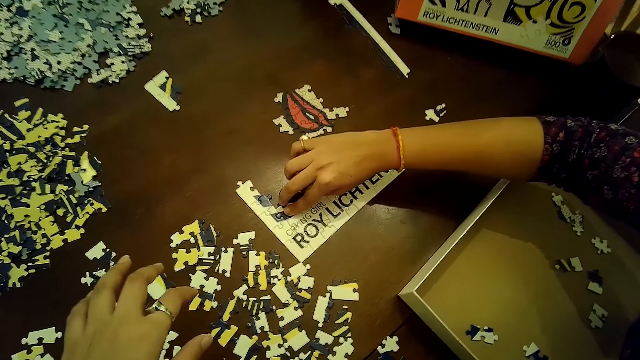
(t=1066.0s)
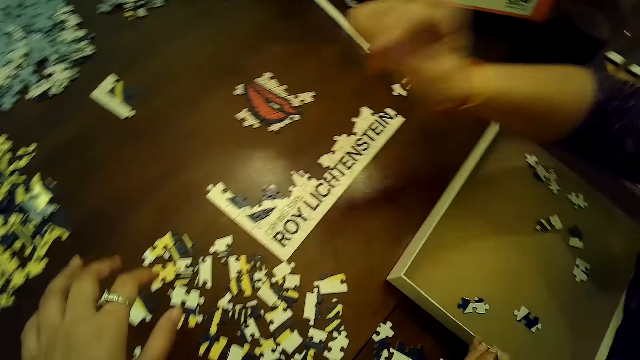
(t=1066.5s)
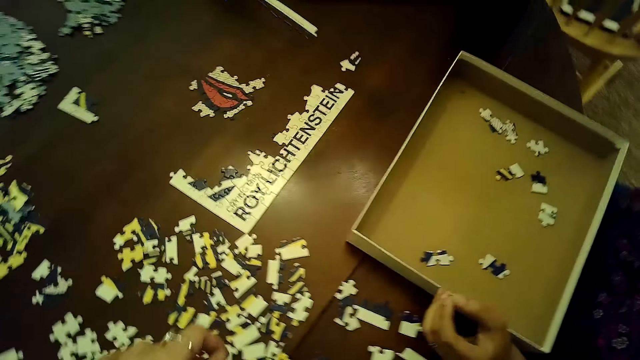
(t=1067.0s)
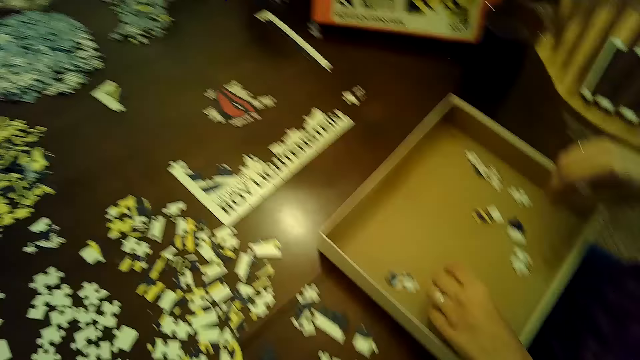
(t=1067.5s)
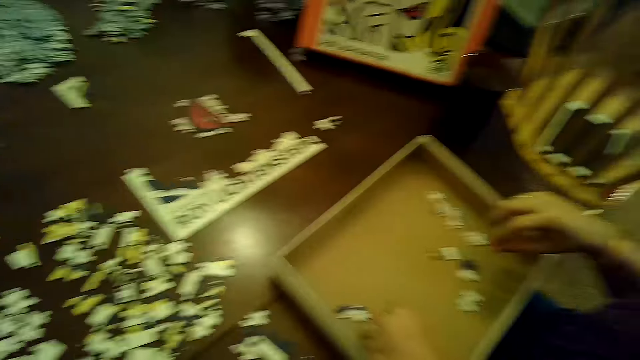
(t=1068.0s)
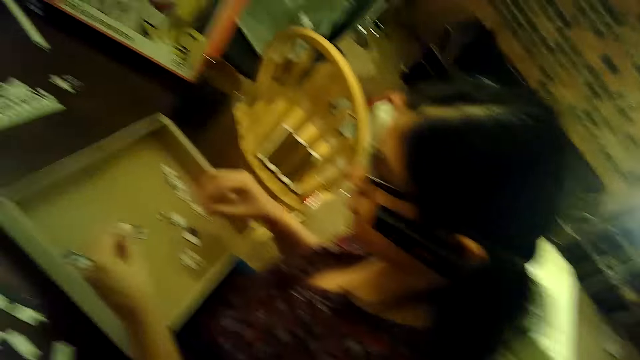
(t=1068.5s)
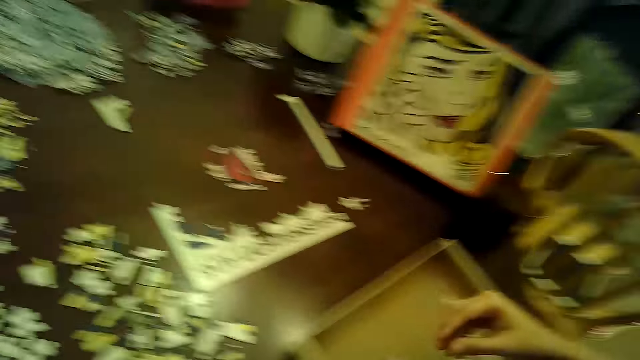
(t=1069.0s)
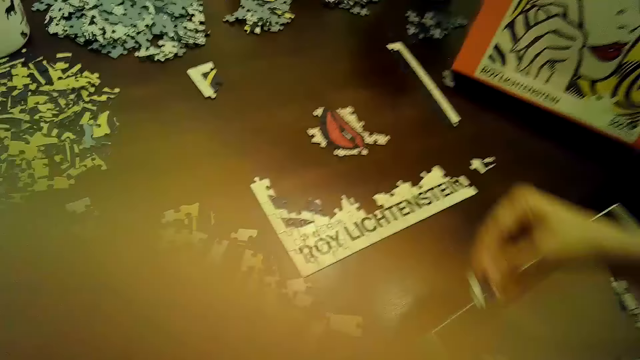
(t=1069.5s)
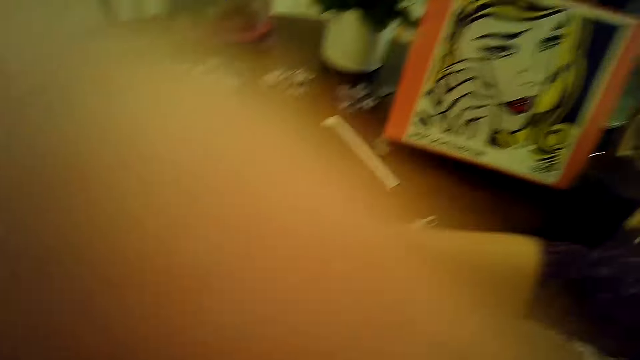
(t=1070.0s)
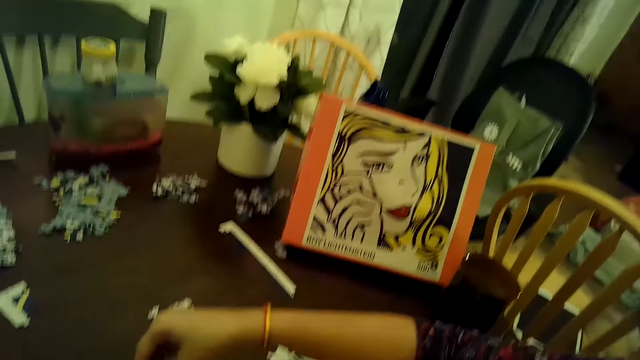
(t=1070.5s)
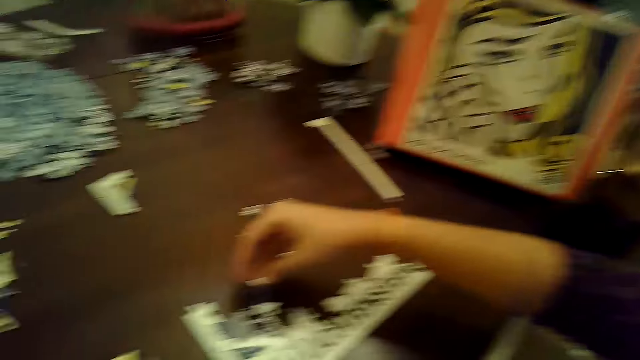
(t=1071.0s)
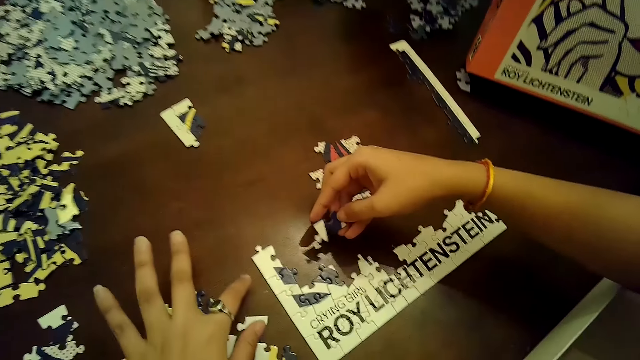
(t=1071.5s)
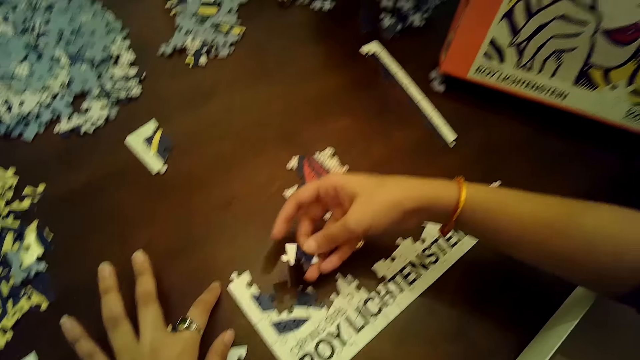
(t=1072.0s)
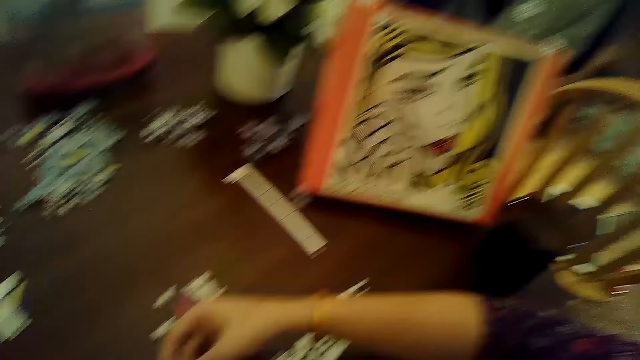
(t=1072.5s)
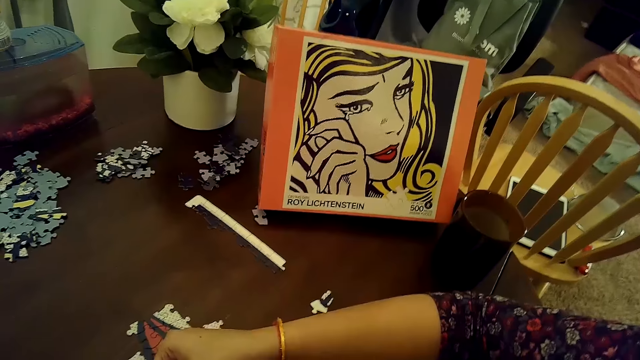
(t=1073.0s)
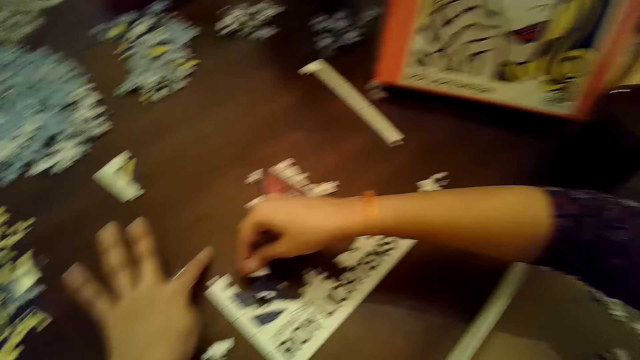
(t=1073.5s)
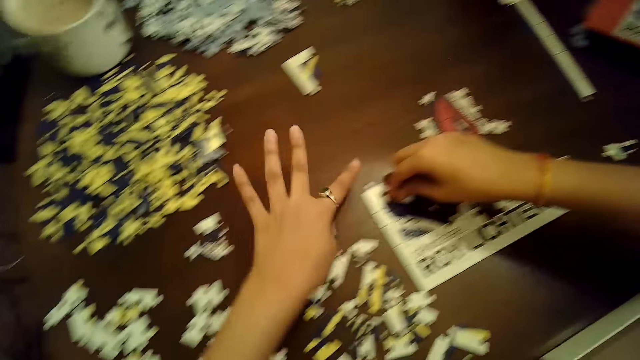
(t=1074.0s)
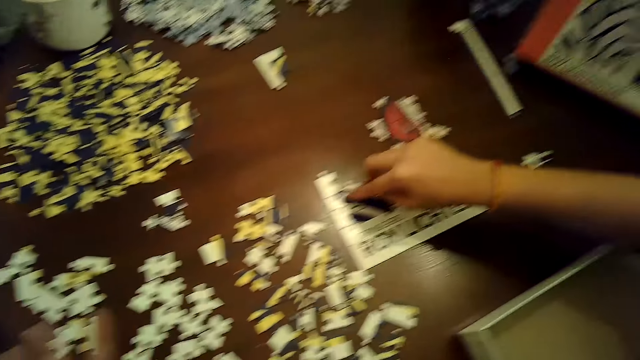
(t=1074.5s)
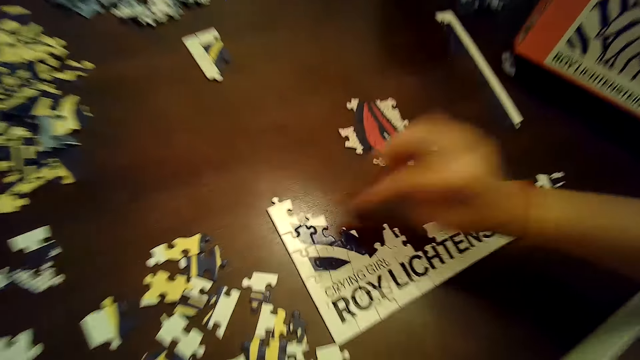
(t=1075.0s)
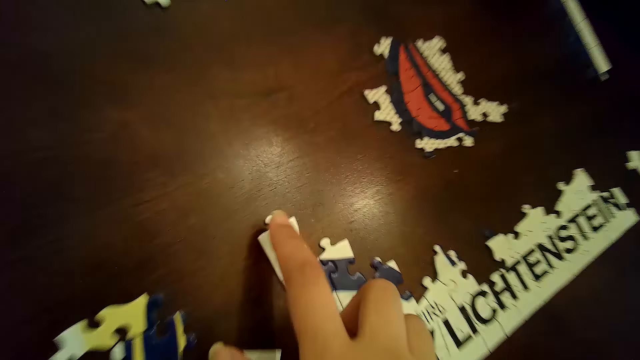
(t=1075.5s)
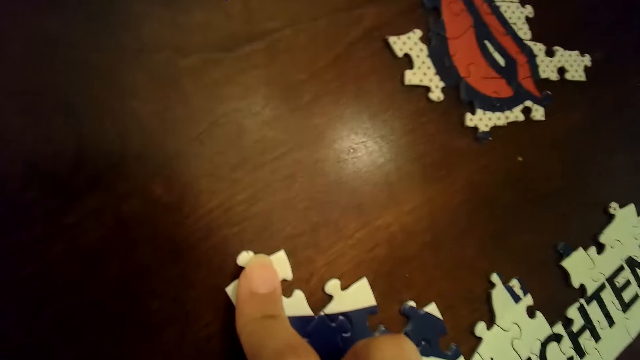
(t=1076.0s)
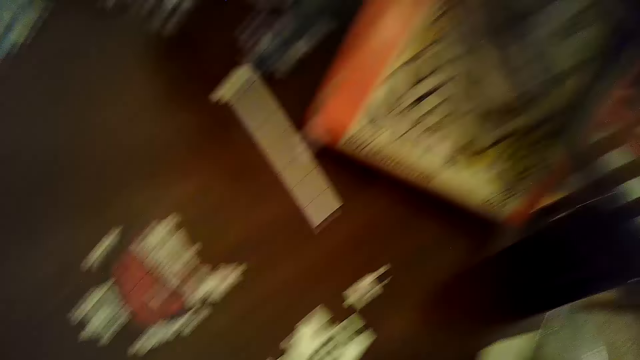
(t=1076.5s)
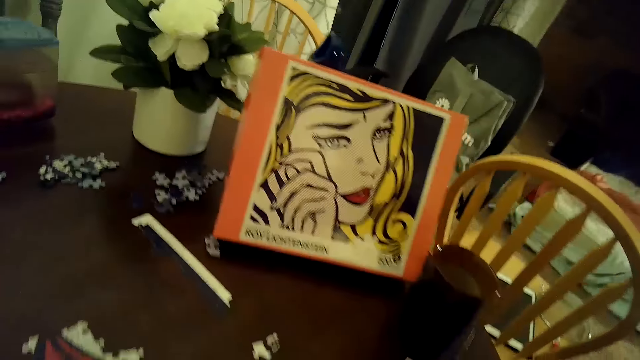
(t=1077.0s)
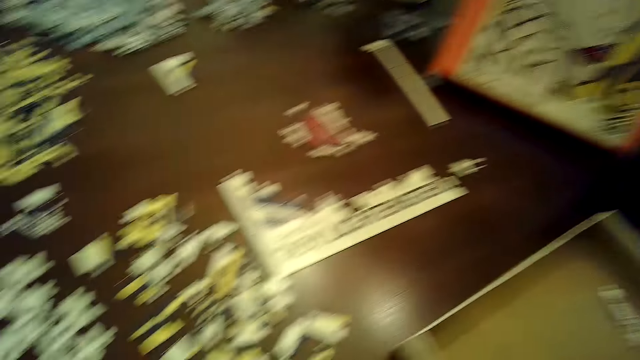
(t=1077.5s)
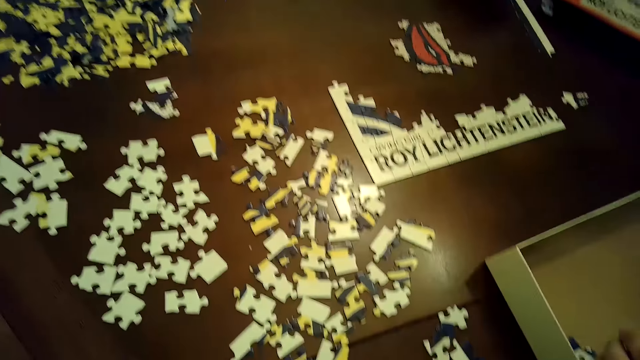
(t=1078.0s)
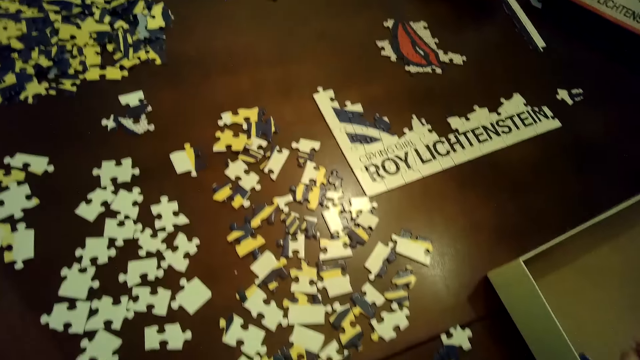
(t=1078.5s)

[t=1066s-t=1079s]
A woman picks a puzzle piece from the box with her left hand. The woman passes the puzzle piece from her left hand to her right hand. The woman inserts the puzzle piece into the puzzle tile on the table with her right hand. The camera wearer touches the puzzle tile with her right hand. She arranges a card on the table.

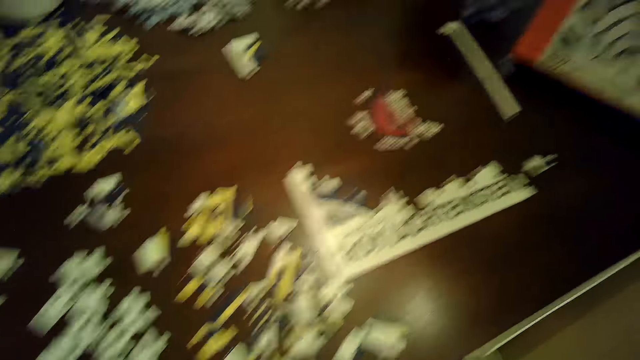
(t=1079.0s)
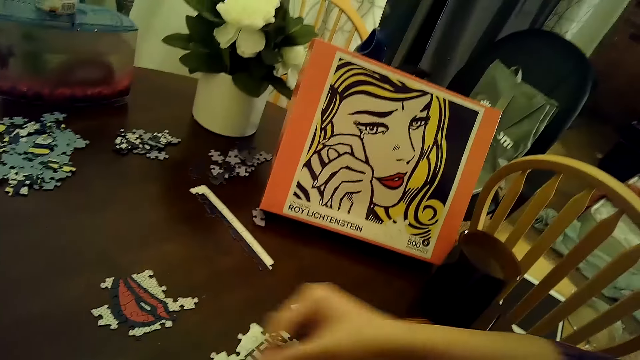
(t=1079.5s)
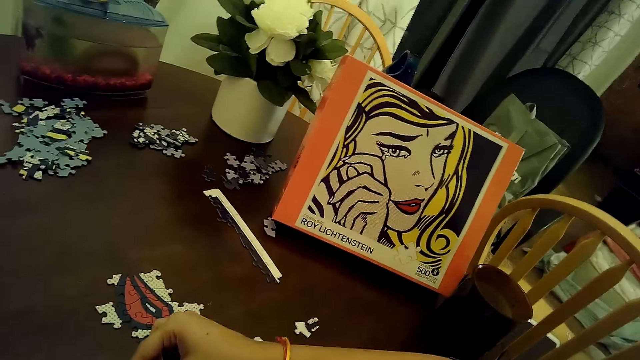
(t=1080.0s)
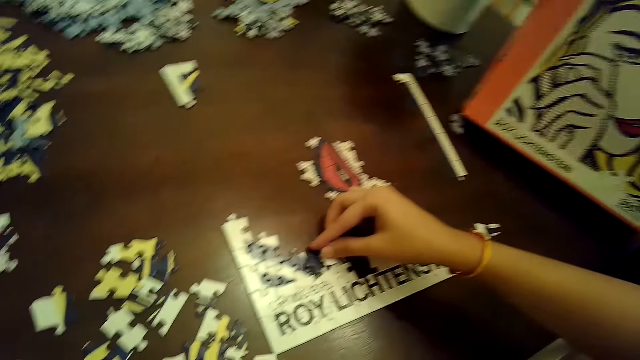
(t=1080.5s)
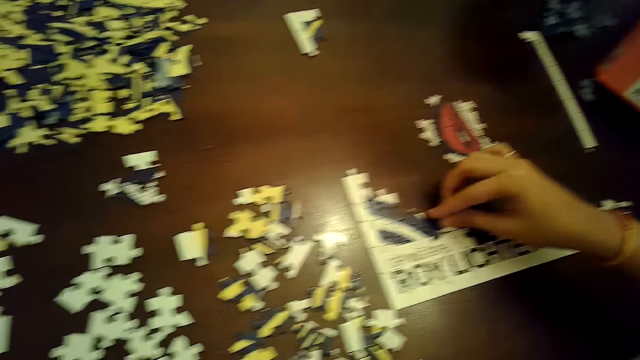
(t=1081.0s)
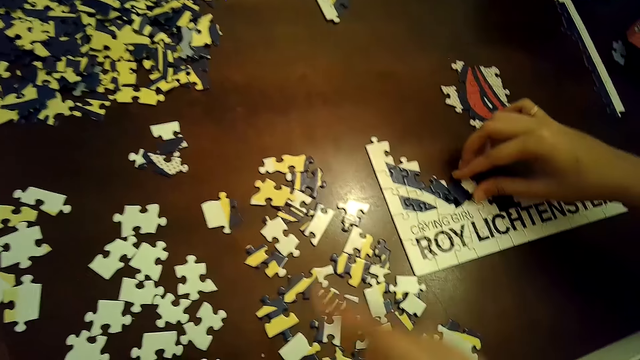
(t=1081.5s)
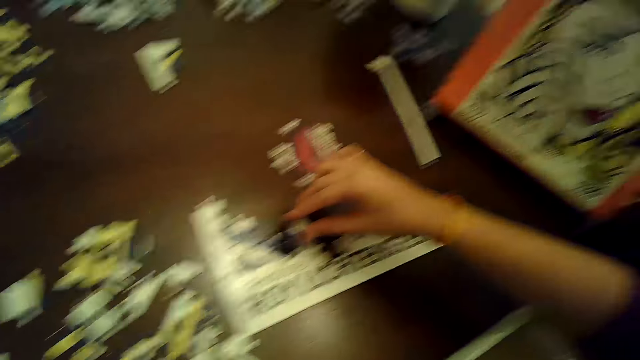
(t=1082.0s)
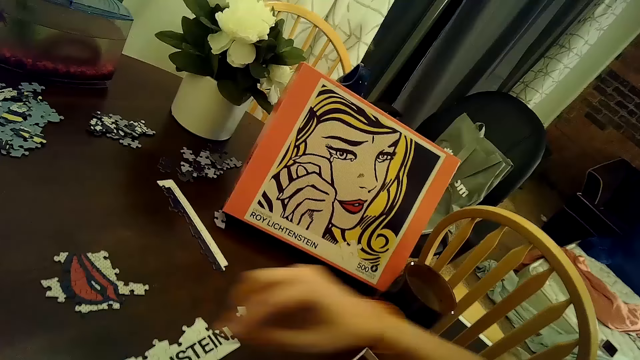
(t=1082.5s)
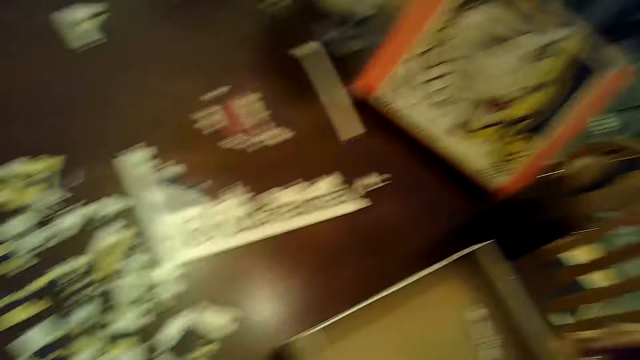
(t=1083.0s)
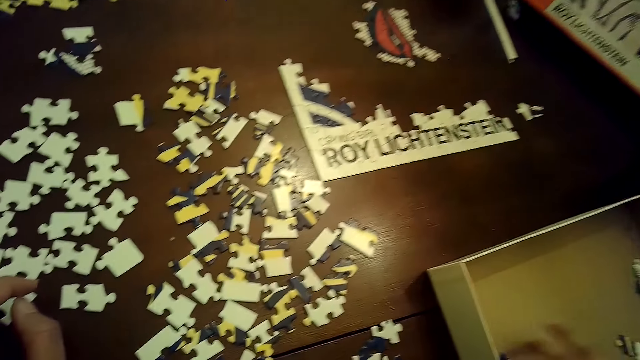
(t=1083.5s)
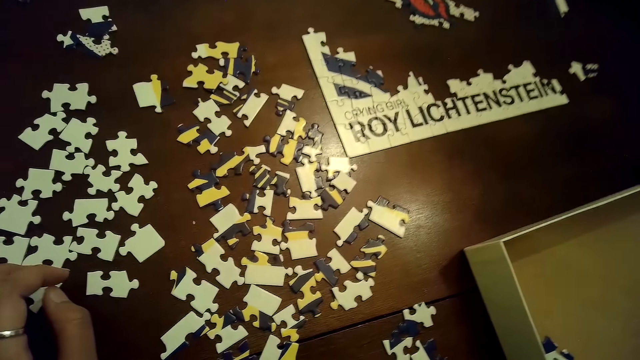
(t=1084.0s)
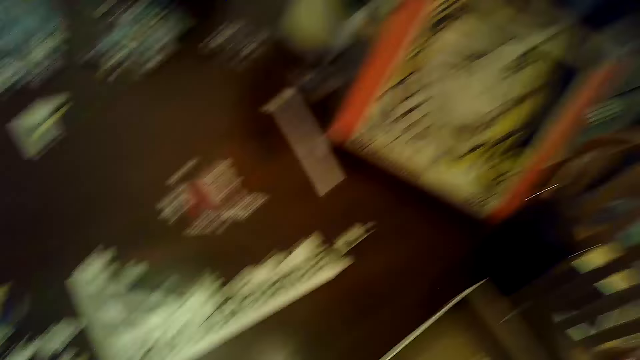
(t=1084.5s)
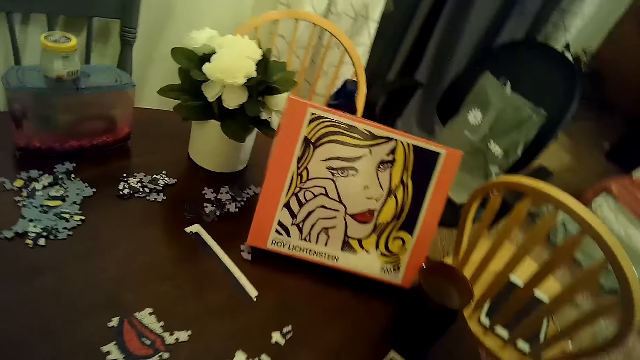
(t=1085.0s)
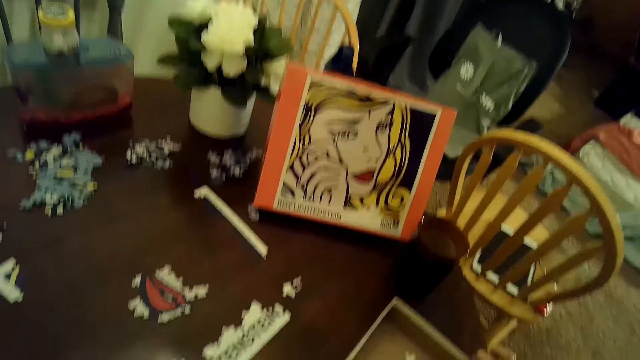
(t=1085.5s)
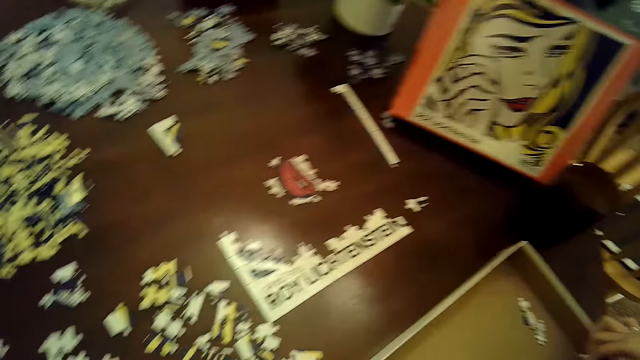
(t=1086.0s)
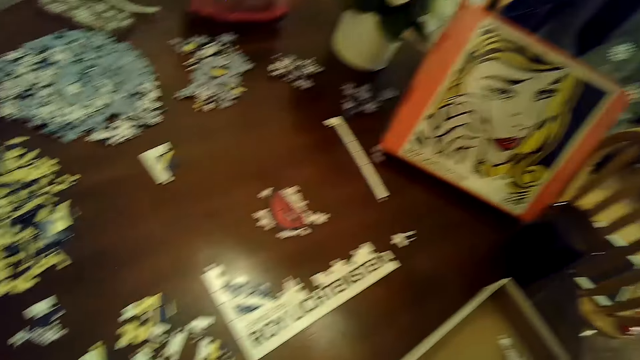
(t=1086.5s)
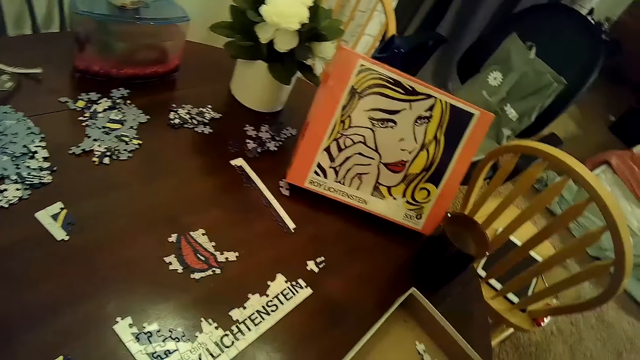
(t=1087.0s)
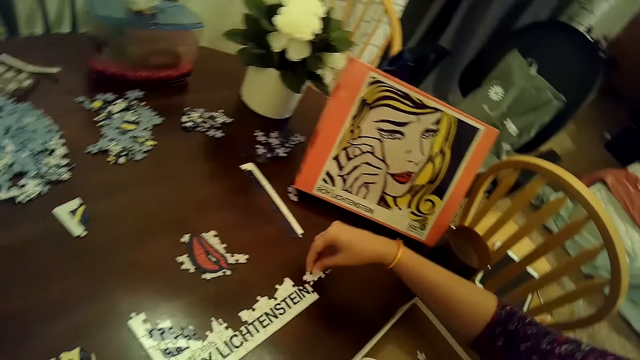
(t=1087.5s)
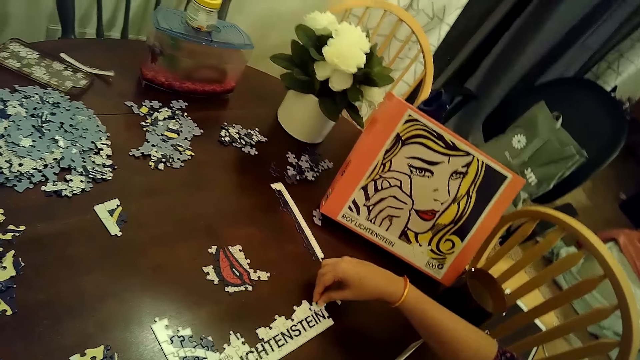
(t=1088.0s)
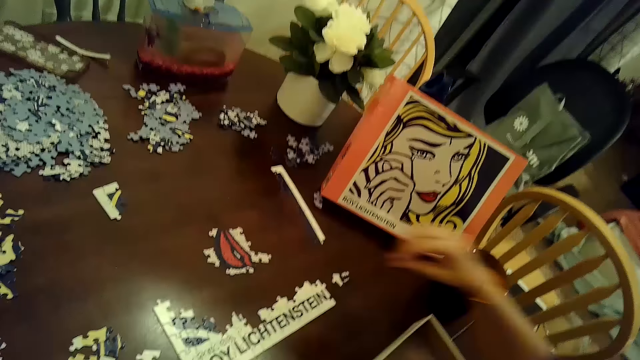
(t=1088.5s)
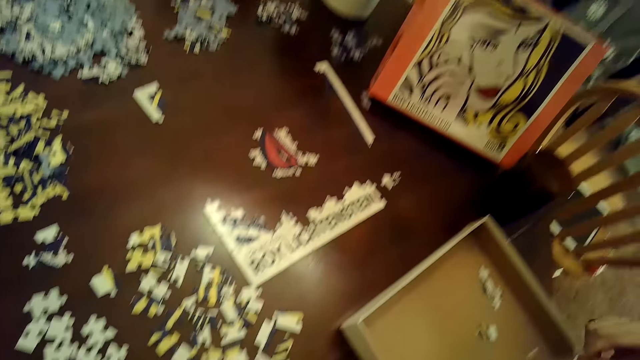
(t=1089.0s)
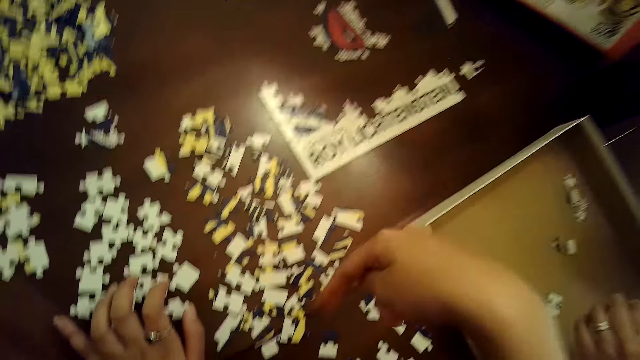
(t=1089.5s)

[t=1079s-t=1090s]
A woman inserts the puzzle piece into the puzzle tile on the table with her right hand. The woman arranges cards on the table. The woman removes the puzzle piece from the puzzle tile on the table with her right hand. The woman inserts the puzzle piece into the puzzle tile on the table with her right hand.
